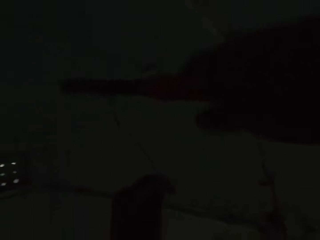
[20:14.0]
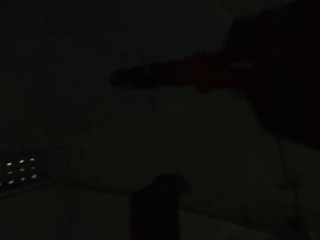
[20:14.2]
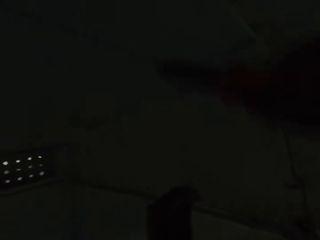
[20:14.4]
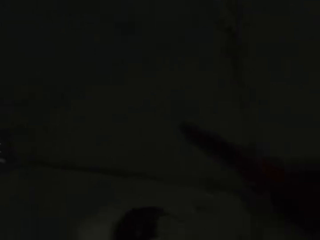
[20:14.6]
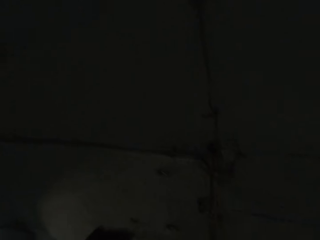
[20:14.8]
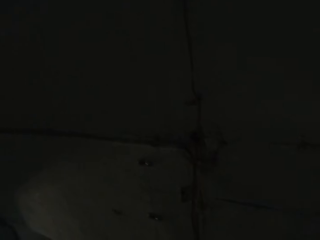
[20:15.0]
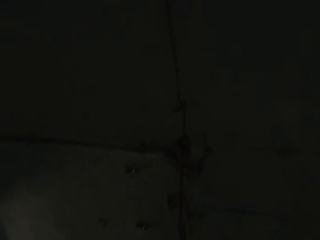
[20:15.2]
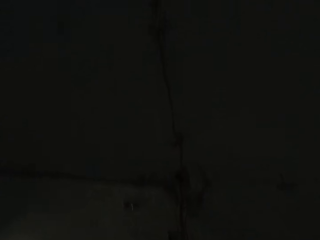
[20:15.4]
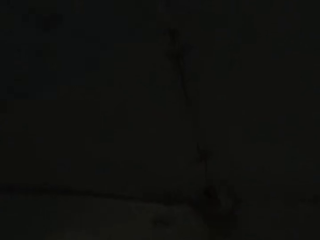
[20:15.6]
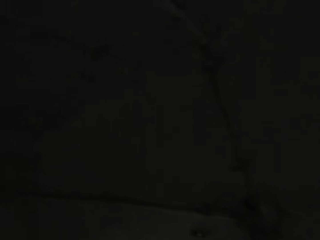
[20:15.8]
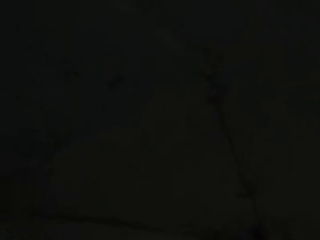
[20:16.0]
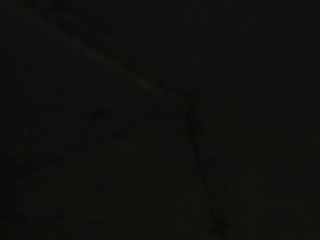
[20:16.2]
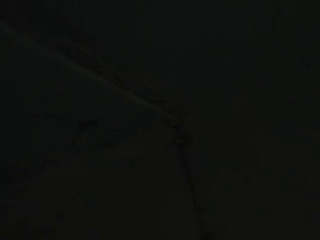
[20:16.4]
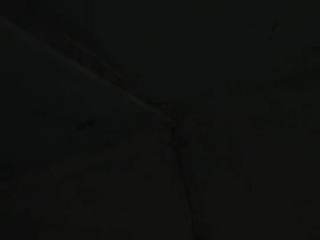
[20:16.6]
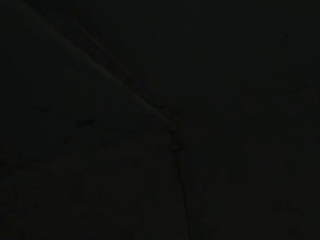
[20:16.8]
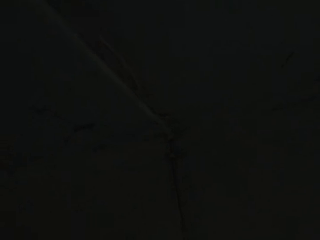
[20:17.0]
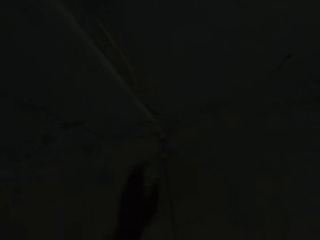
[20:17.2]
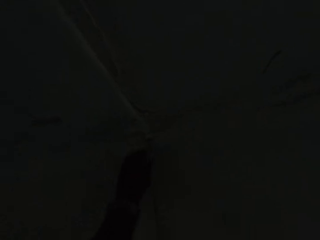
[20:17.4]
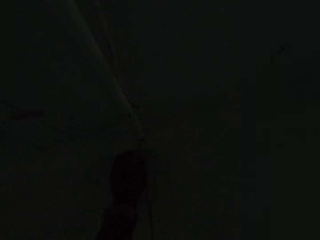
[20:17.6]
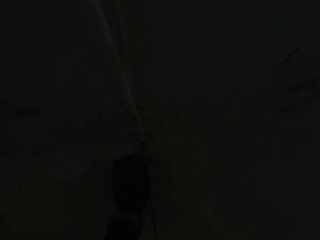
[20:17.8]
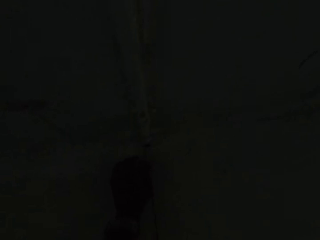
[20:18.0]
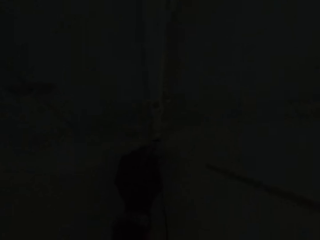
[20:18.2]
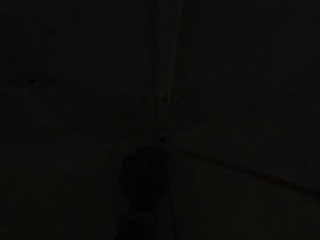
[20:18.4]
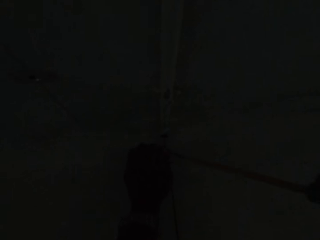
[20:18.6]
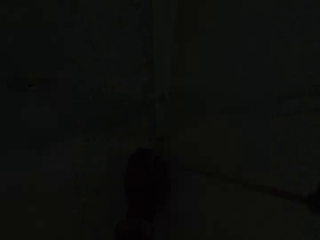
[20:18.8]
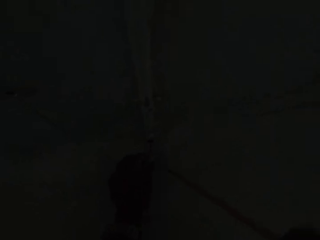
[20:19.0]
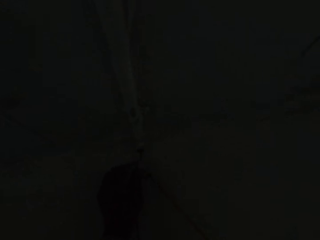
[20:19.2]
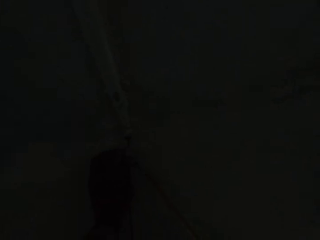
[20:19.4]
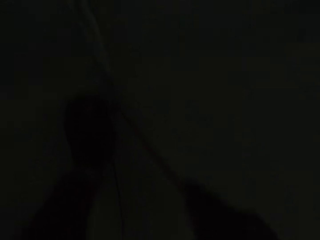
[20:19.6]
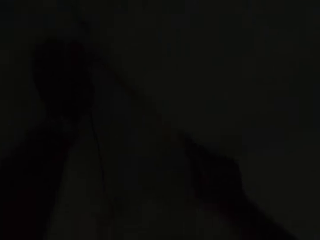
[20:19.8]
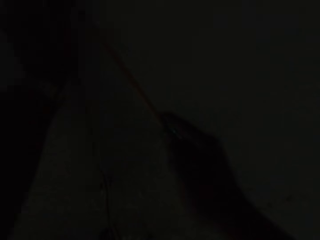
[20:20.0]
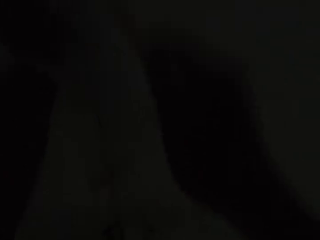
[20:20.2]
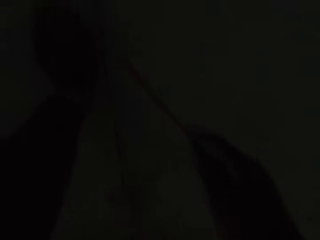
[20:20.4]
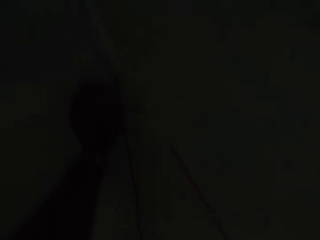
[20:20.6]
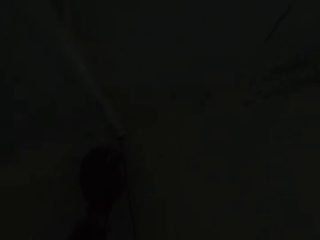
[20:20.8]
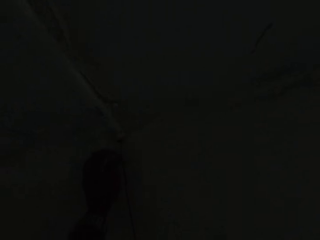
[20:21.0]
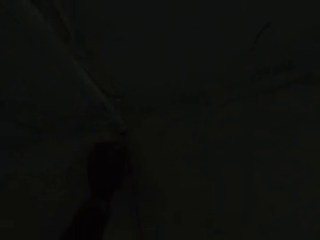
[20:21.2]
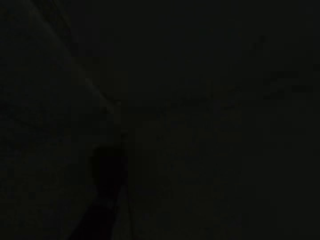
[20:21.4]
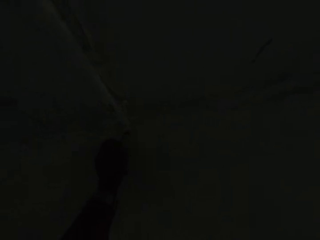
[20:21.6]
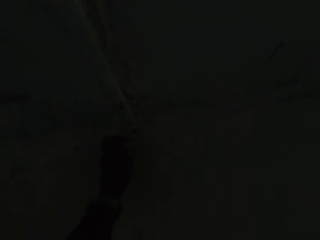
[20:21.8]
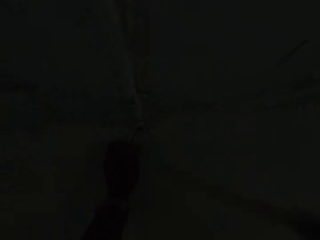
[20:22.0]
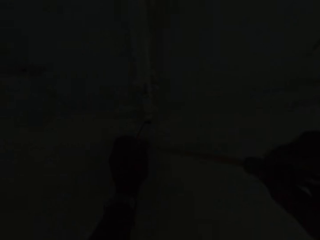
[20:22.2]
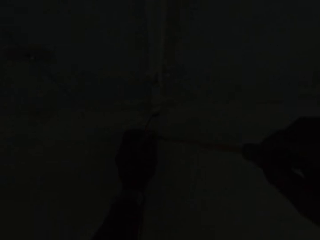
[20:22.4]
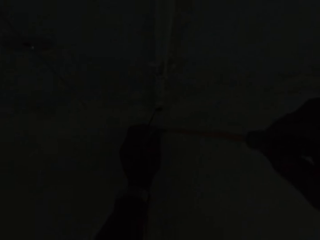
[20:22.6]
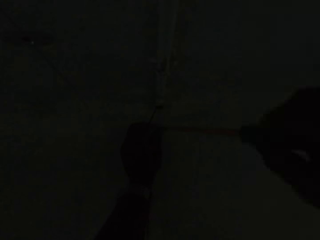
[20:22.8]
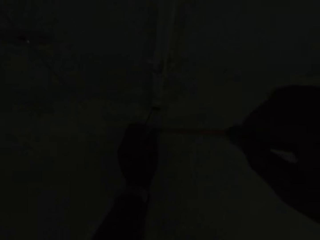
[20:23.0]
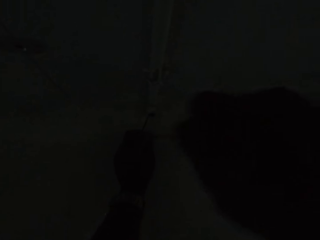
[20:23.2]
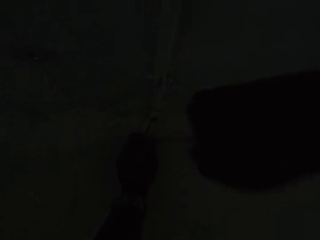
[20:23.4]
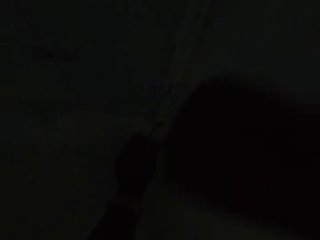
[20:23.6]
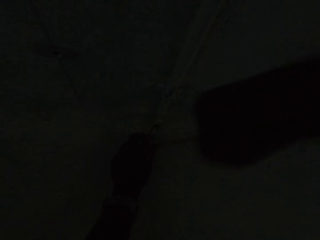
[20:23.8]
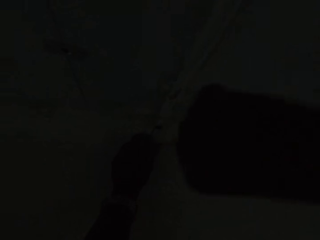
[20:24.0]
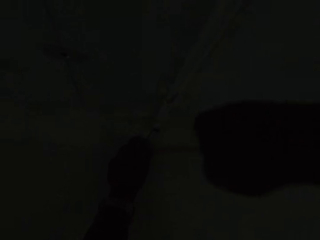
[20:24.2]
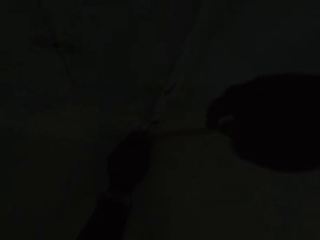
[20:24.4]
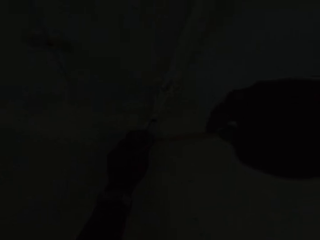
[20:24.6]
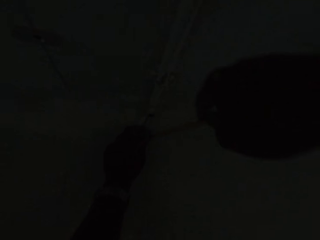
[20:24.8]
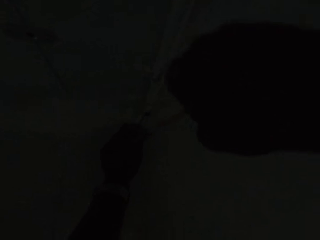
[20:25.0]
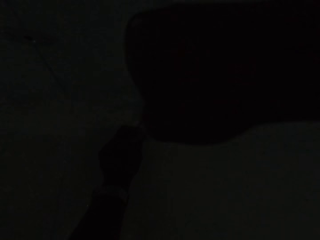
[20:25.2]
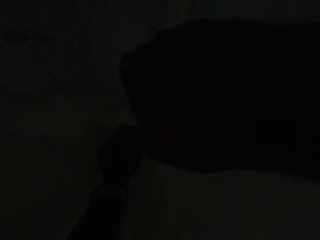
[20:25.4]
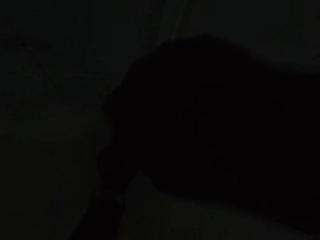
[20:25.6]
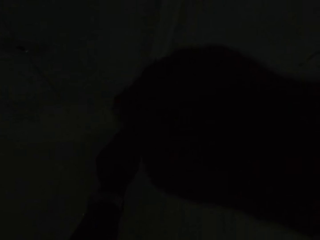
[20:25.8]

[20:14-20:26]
The camera wearer fixes the cables on the wall. He cuts the wire on the ceiling with the wire cutter in his right hand. He unscrews the screw on the wall with the screwdriver in his right hand.

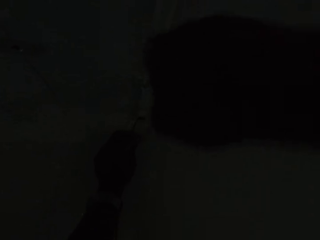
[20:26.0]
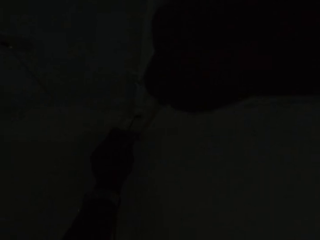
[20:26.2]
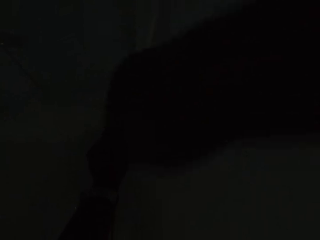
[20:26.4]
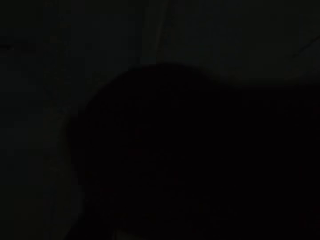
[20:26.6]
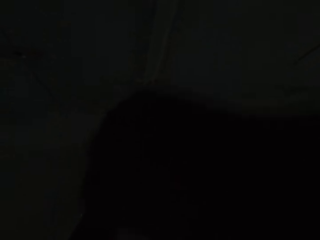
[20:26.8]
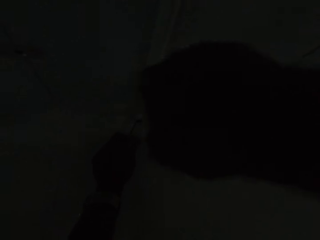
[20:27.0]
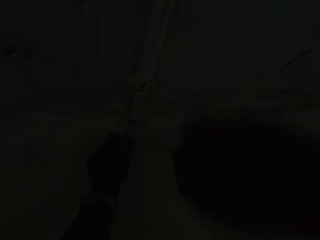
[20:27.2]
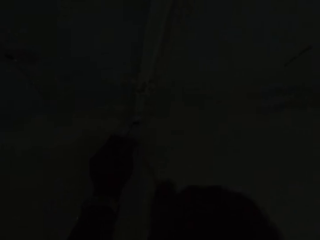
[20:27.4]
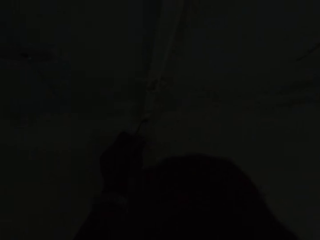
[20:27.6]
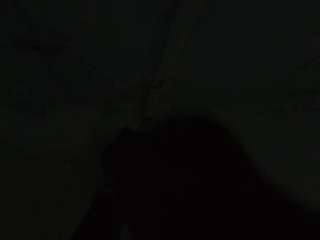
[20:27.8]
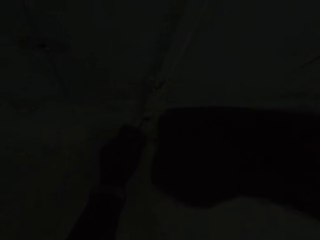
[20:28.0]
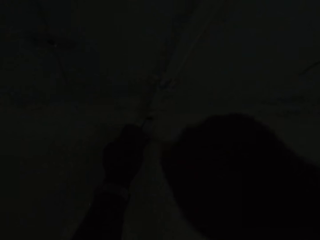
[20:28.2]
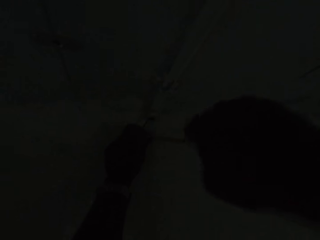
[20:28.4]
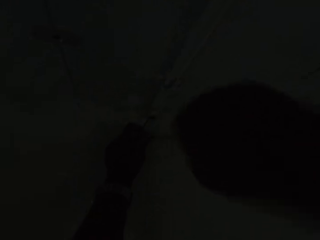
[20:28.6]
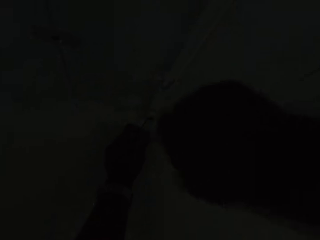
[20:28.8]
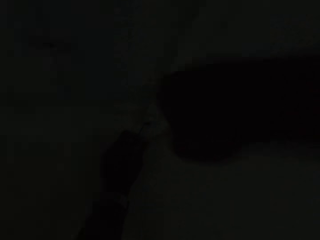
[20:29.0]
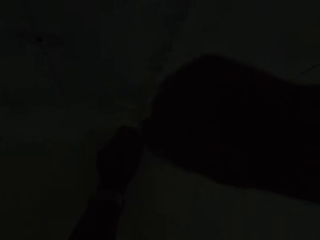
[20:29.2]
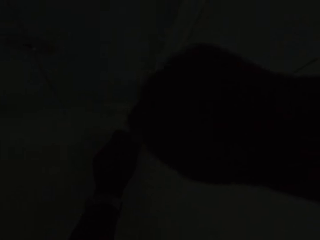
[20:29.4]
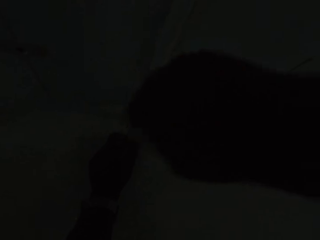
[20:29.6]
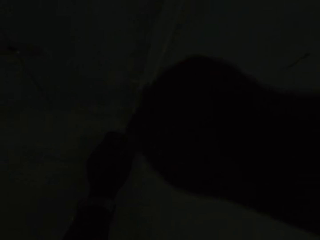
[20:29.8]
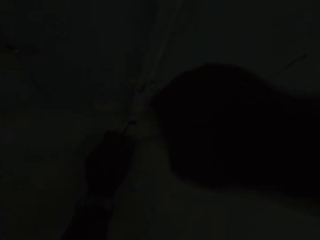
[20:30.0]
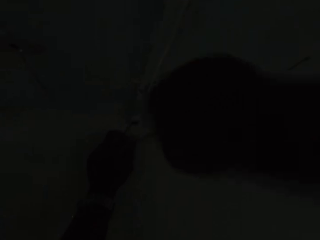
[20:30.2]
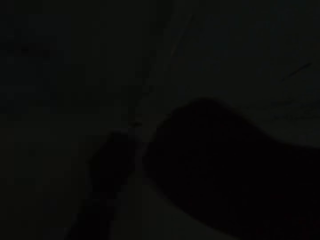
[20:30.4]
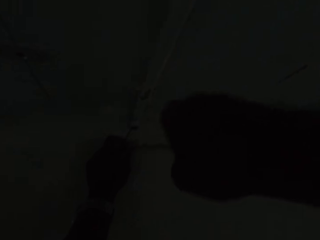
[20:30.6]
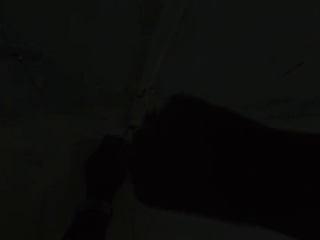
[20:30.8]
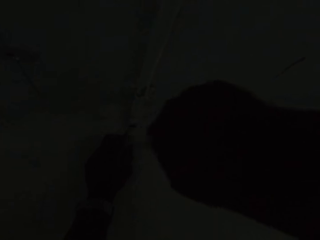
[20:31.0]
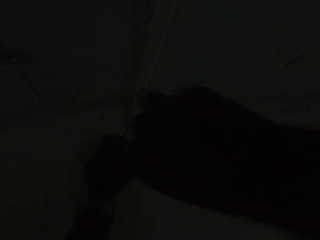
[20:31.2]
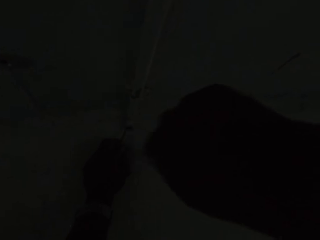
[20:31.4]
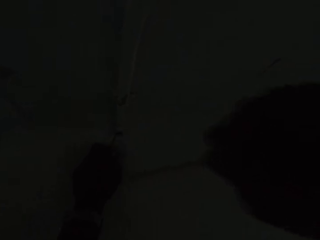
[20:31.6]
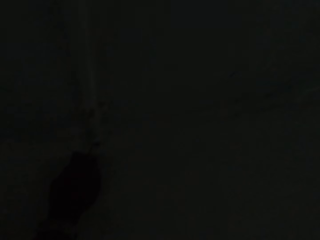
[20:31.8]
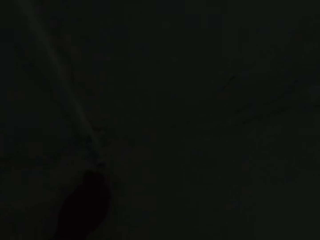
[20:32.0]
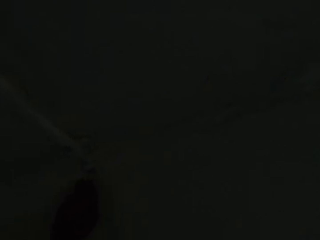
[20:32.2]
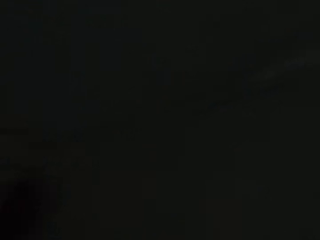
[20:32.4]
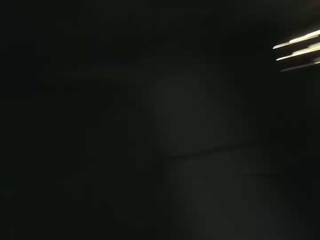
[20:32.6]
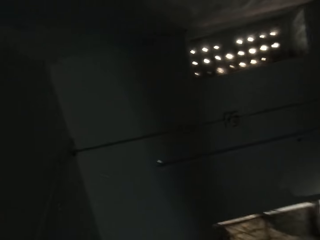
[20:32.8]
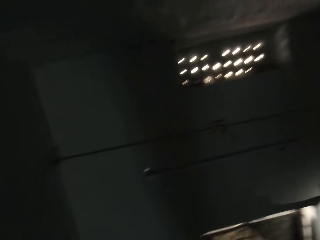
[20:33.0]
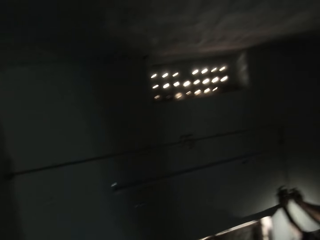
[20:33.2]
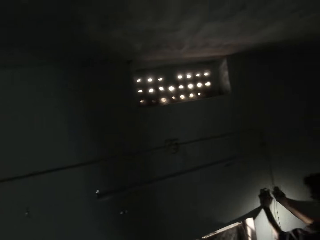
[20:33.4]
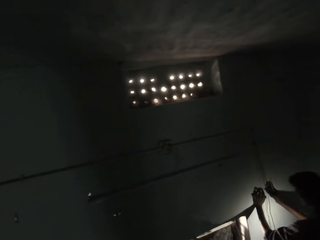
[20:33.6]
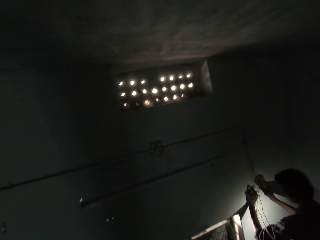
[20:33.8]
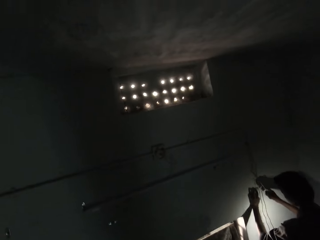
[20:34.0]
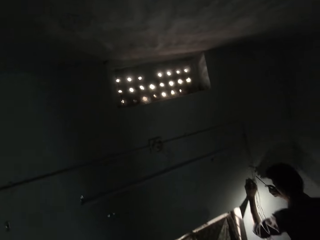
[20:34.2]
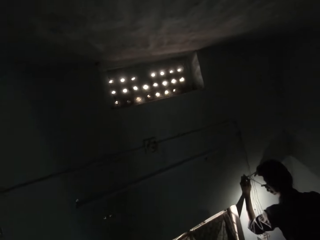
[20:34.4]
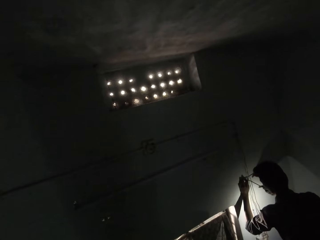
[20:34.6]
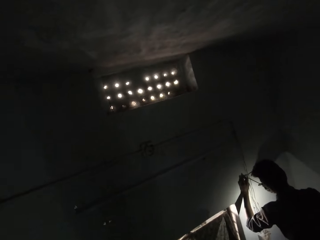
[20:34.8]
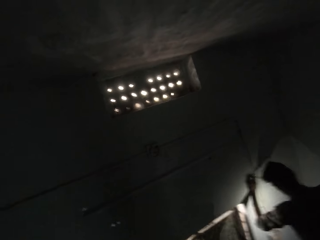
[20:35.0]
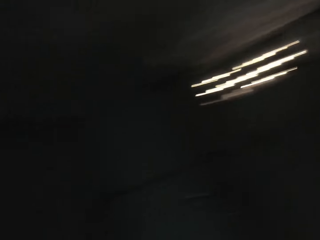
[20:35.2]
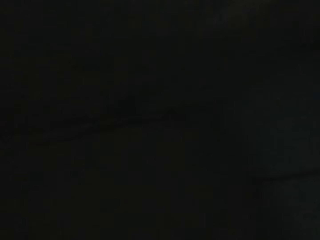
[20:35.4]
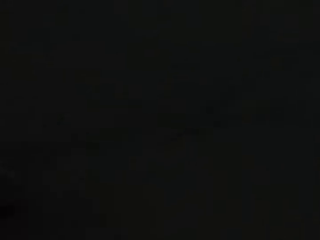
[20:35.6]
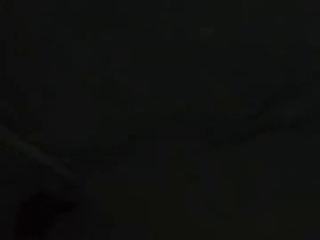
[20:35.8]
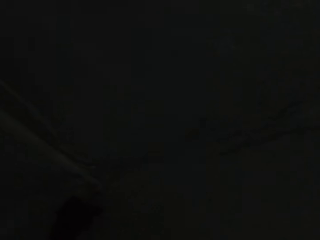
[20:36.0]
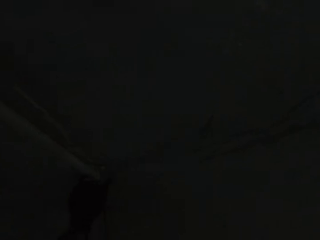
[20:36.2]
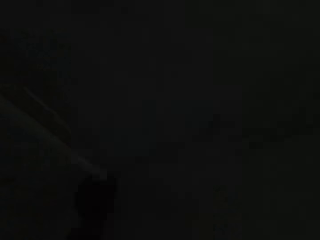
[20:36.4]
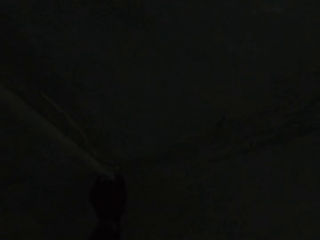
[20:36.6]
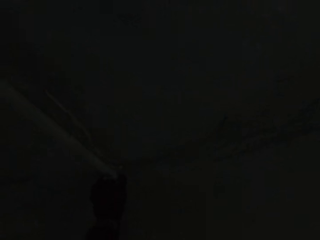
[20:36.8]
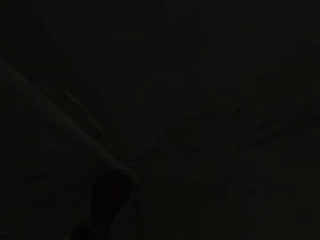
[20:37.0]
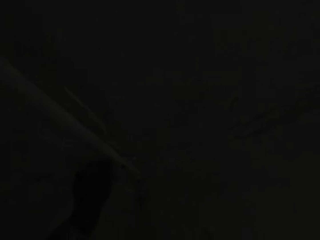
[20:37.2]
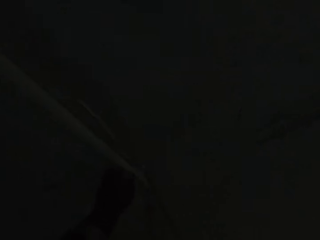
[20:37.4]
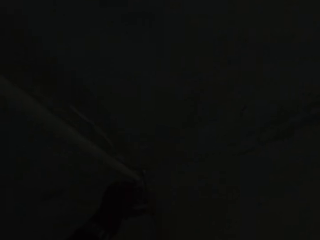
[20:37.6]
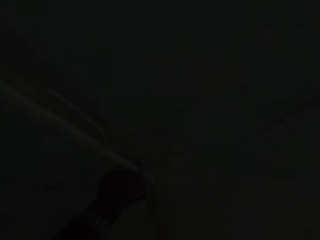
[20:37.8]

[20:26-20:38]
A man unscrews the screw on the wall with the screwdriver in his right hand.
